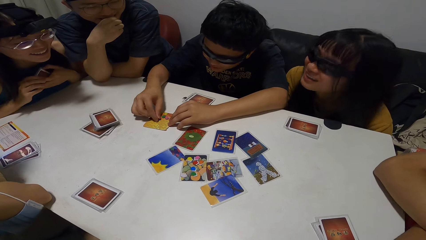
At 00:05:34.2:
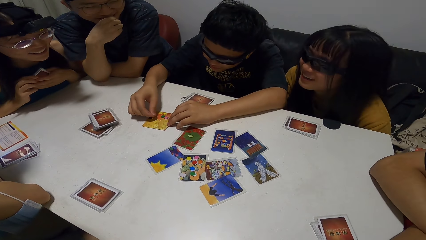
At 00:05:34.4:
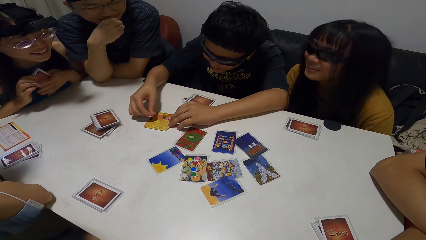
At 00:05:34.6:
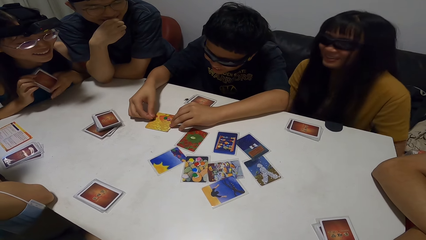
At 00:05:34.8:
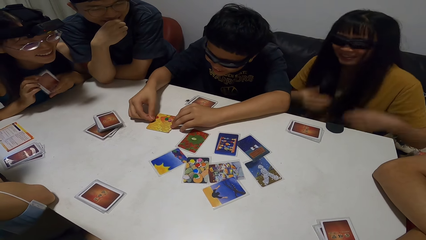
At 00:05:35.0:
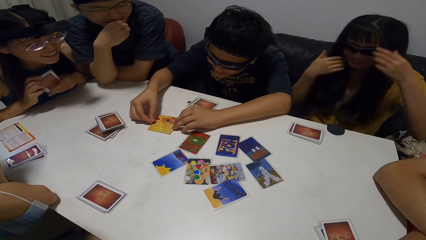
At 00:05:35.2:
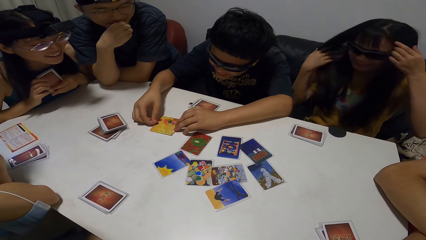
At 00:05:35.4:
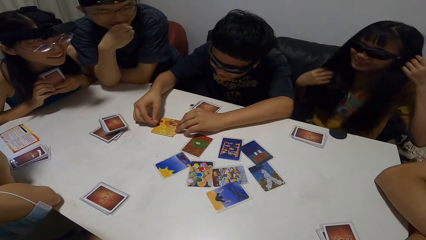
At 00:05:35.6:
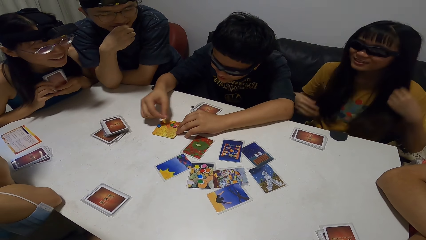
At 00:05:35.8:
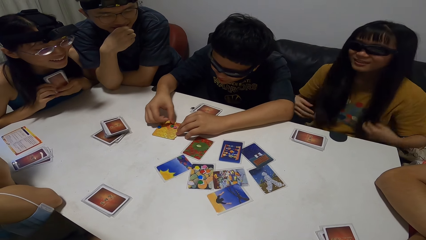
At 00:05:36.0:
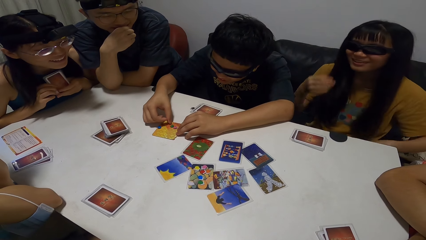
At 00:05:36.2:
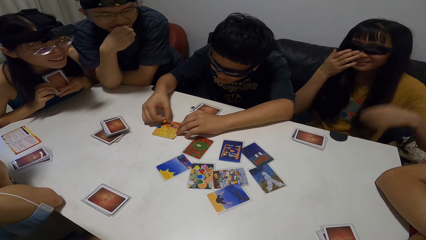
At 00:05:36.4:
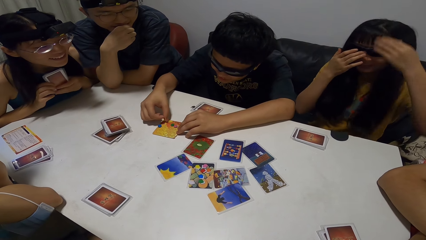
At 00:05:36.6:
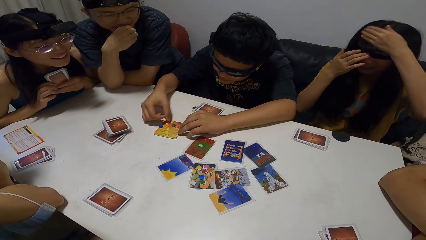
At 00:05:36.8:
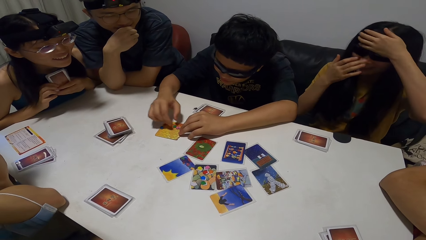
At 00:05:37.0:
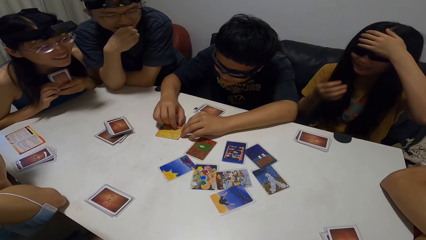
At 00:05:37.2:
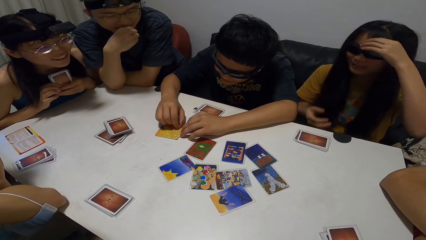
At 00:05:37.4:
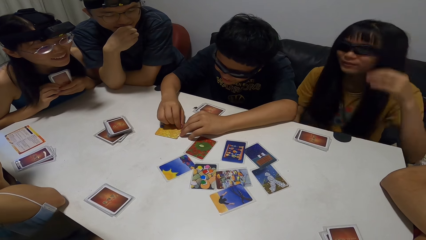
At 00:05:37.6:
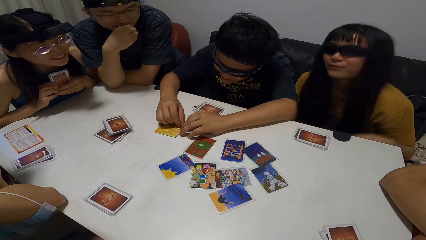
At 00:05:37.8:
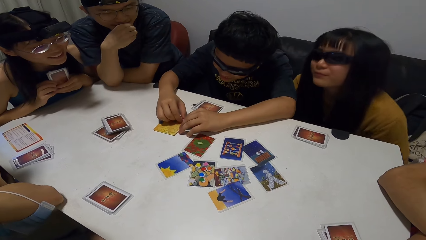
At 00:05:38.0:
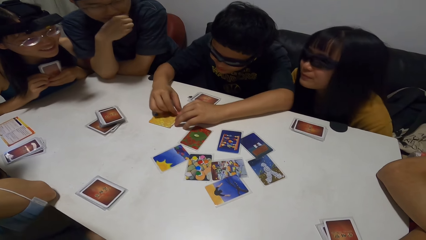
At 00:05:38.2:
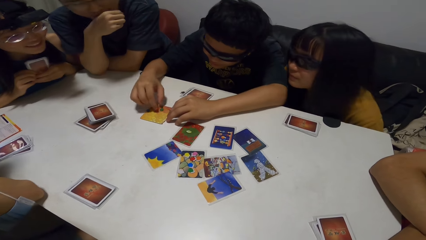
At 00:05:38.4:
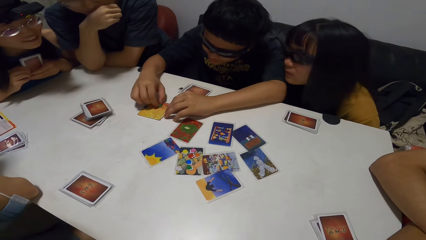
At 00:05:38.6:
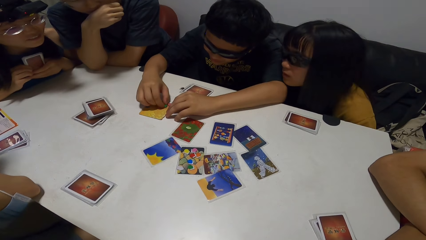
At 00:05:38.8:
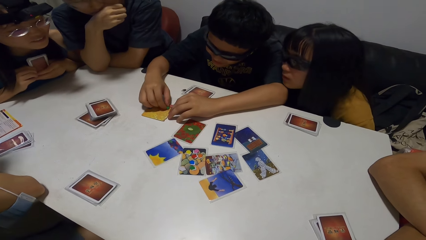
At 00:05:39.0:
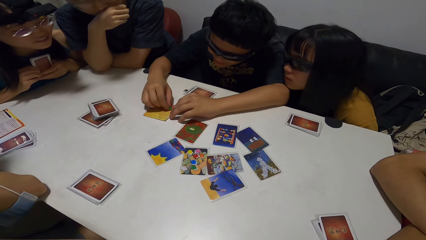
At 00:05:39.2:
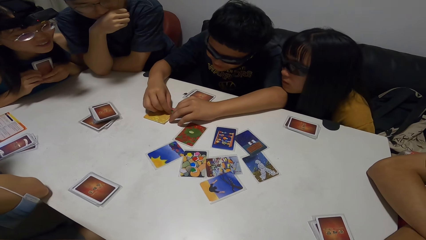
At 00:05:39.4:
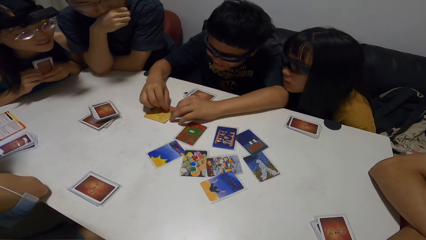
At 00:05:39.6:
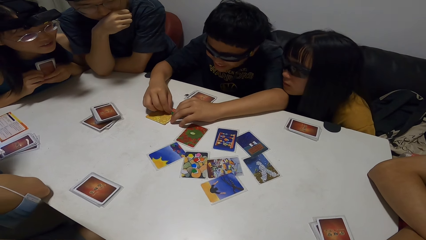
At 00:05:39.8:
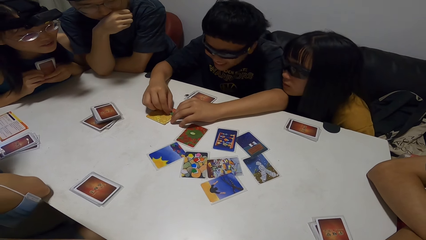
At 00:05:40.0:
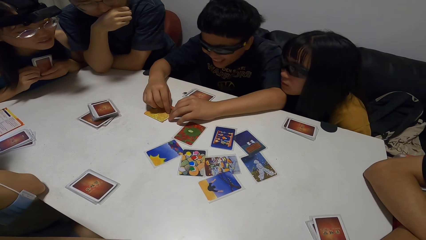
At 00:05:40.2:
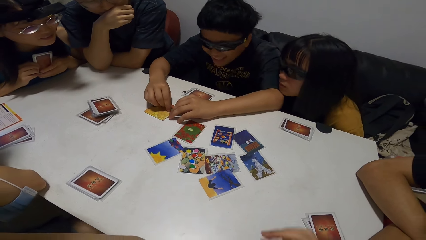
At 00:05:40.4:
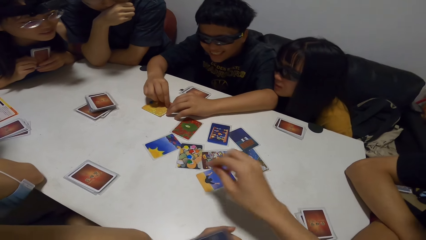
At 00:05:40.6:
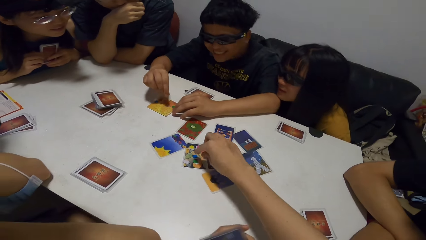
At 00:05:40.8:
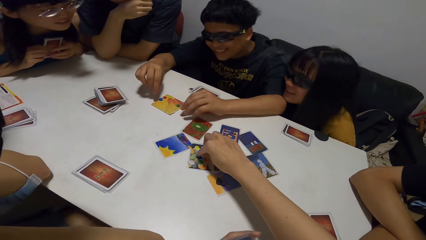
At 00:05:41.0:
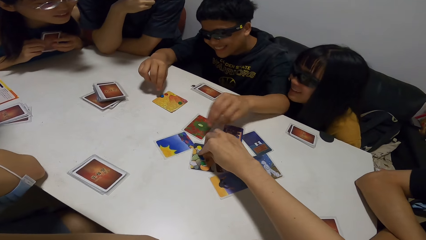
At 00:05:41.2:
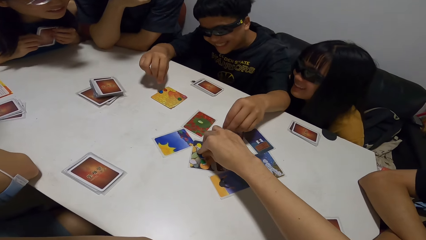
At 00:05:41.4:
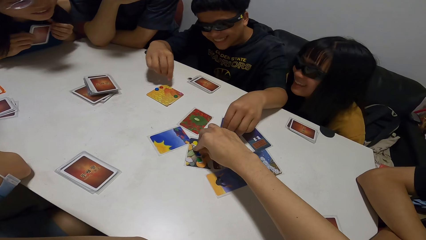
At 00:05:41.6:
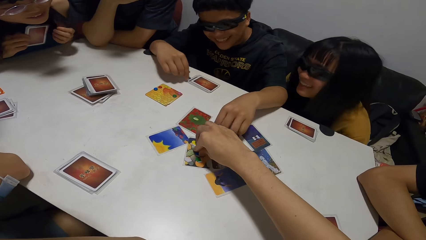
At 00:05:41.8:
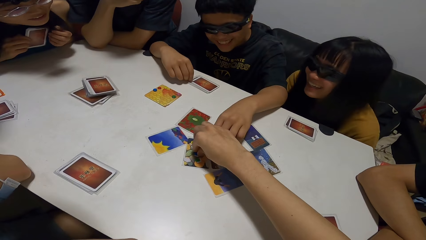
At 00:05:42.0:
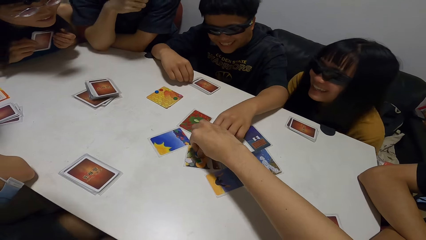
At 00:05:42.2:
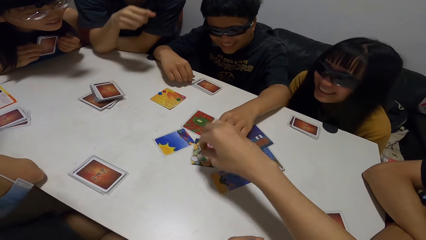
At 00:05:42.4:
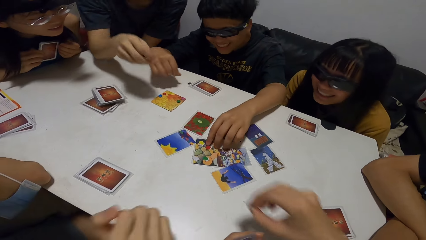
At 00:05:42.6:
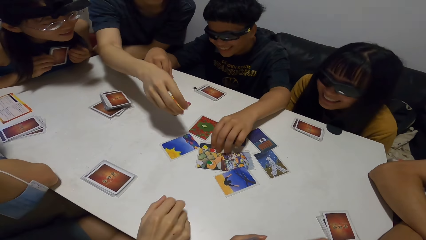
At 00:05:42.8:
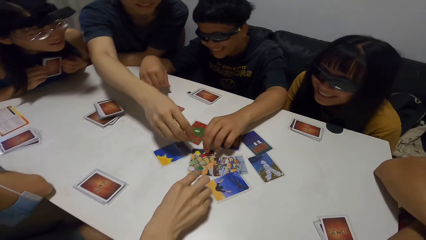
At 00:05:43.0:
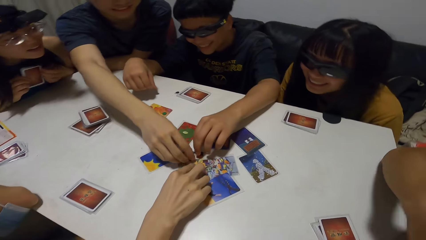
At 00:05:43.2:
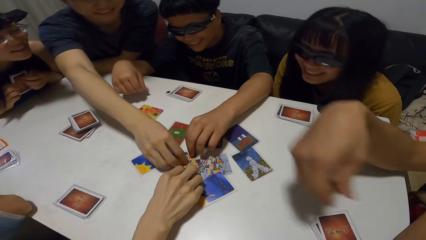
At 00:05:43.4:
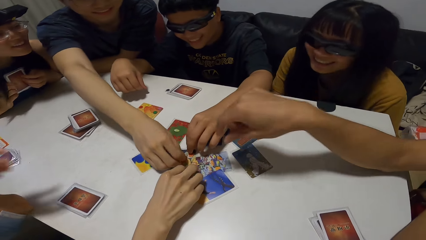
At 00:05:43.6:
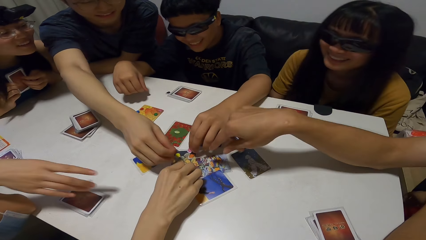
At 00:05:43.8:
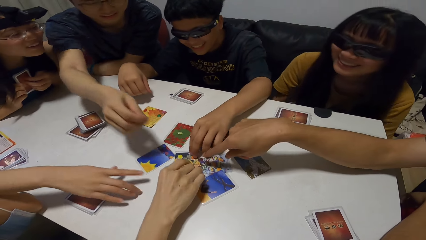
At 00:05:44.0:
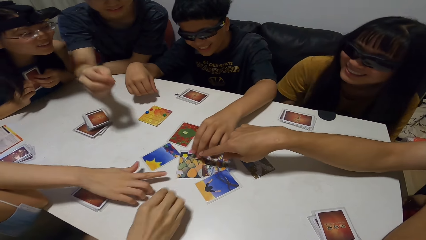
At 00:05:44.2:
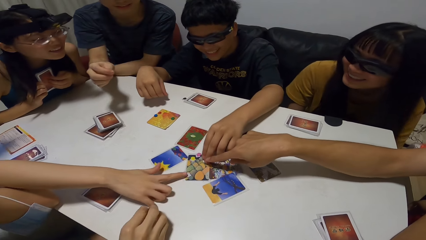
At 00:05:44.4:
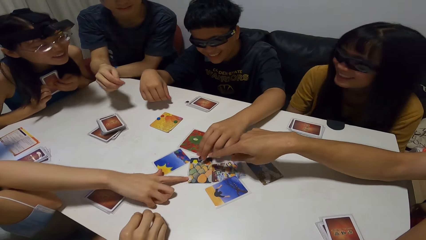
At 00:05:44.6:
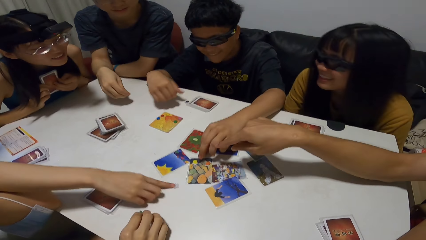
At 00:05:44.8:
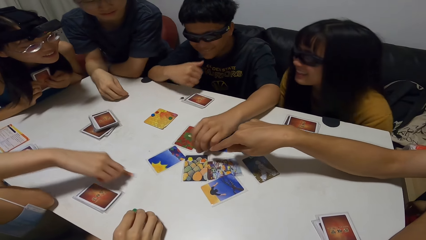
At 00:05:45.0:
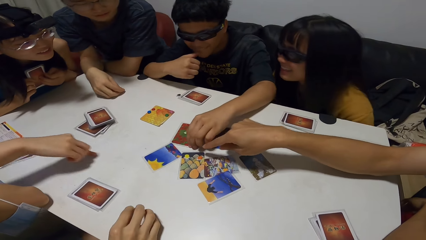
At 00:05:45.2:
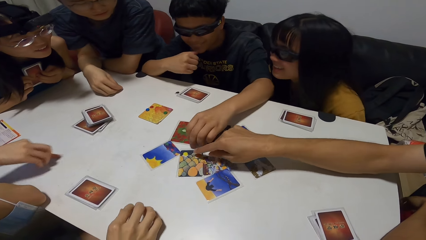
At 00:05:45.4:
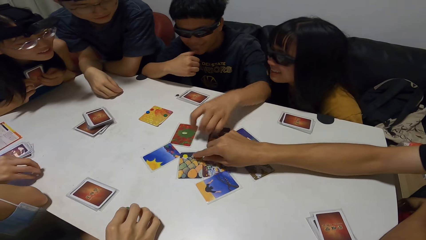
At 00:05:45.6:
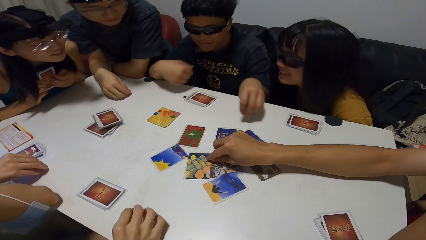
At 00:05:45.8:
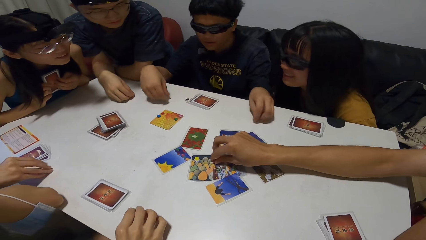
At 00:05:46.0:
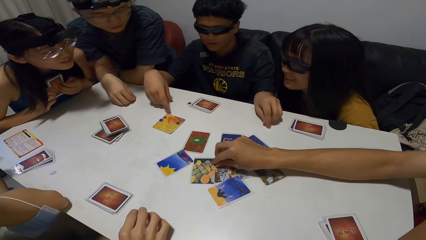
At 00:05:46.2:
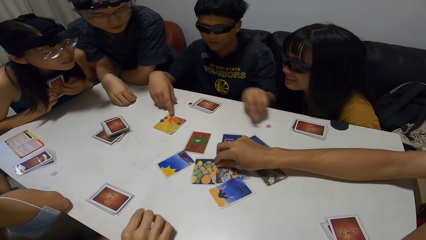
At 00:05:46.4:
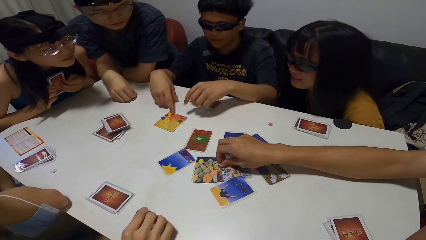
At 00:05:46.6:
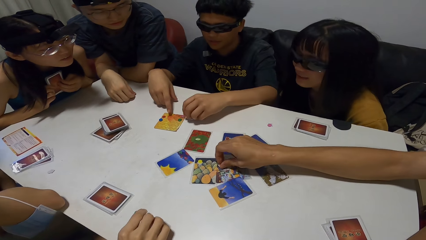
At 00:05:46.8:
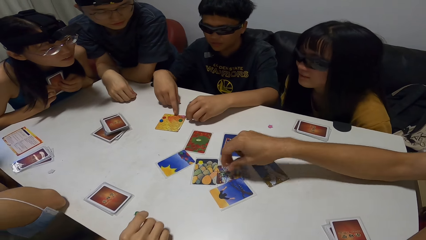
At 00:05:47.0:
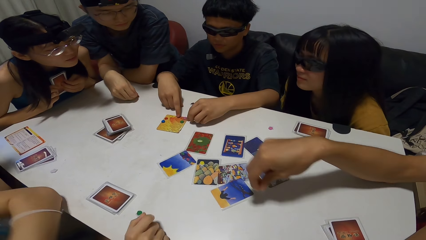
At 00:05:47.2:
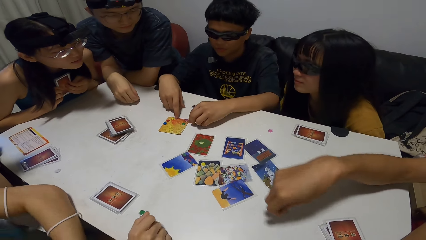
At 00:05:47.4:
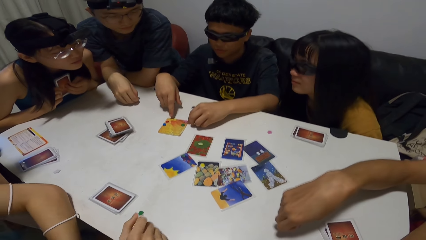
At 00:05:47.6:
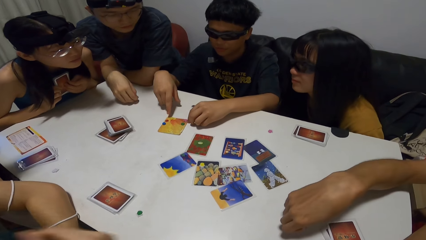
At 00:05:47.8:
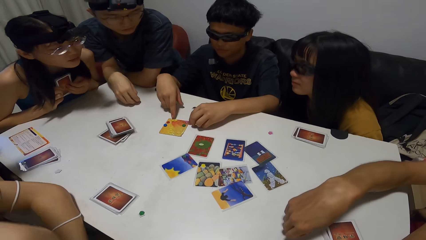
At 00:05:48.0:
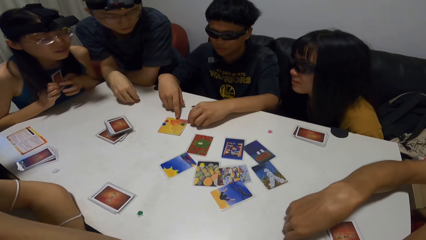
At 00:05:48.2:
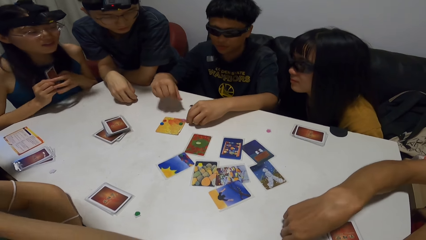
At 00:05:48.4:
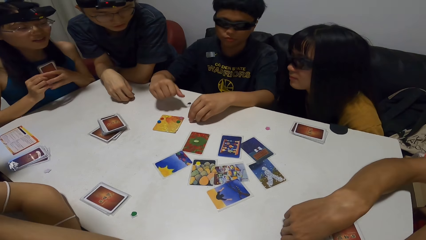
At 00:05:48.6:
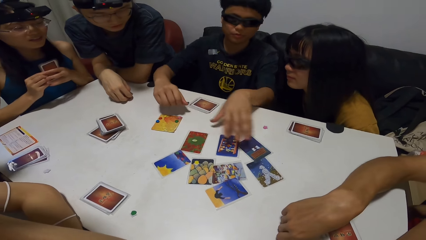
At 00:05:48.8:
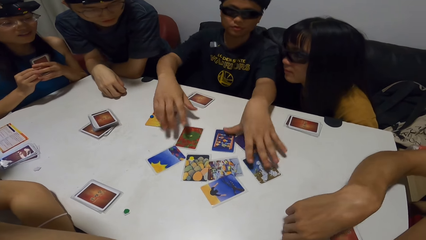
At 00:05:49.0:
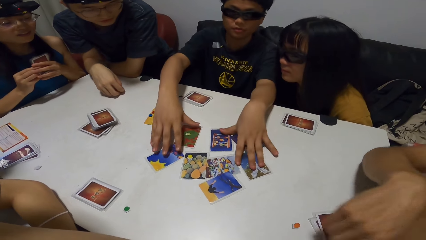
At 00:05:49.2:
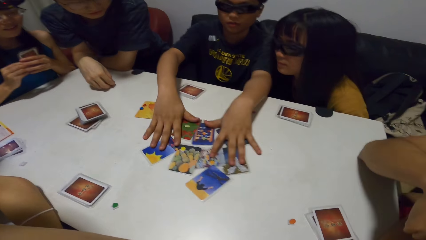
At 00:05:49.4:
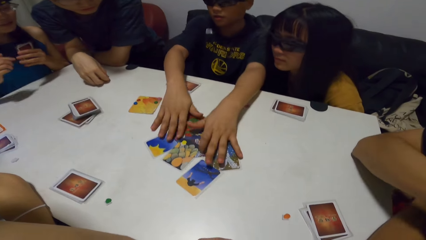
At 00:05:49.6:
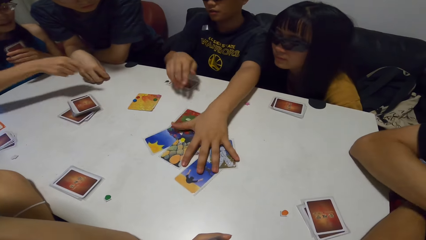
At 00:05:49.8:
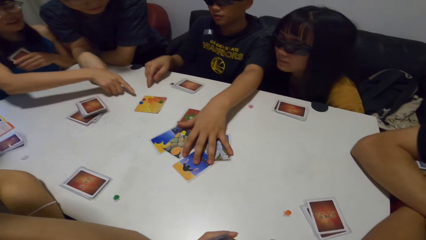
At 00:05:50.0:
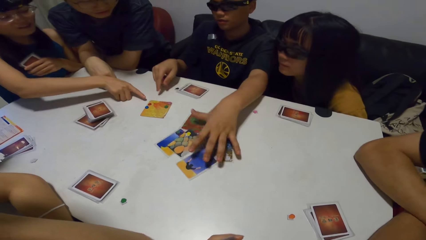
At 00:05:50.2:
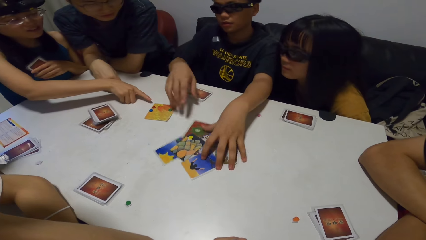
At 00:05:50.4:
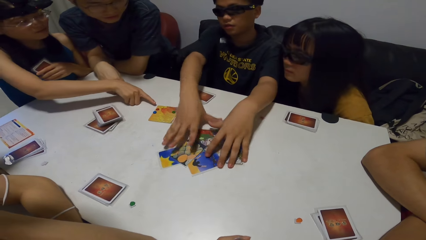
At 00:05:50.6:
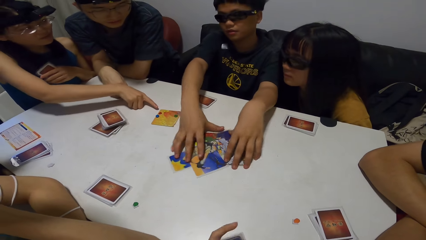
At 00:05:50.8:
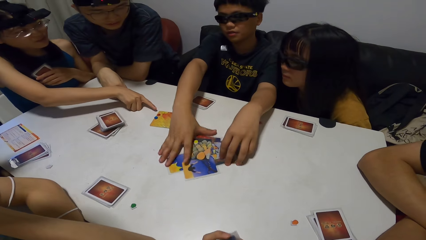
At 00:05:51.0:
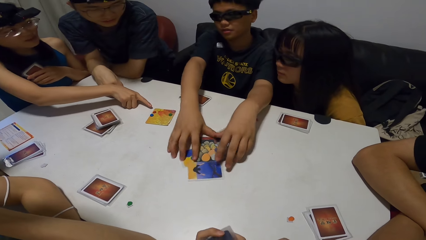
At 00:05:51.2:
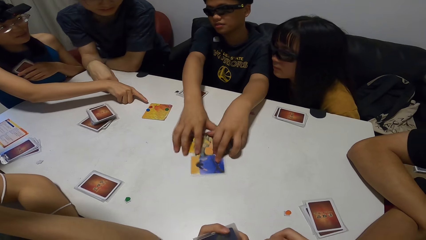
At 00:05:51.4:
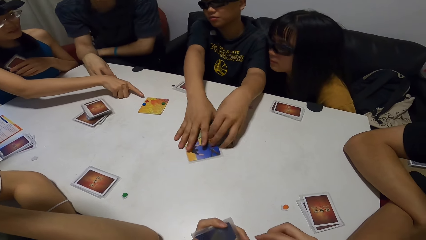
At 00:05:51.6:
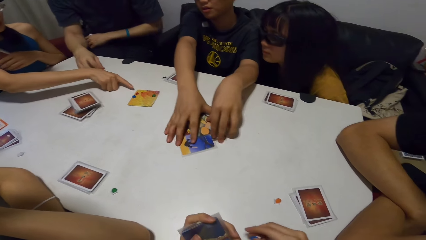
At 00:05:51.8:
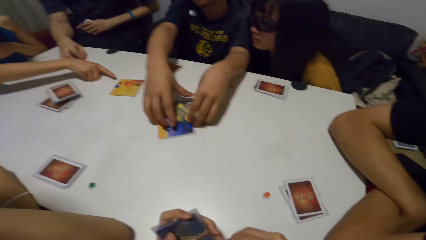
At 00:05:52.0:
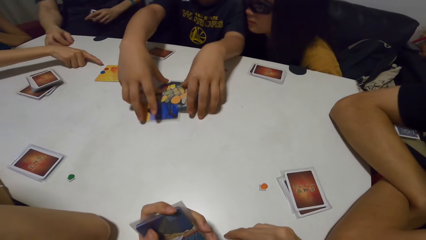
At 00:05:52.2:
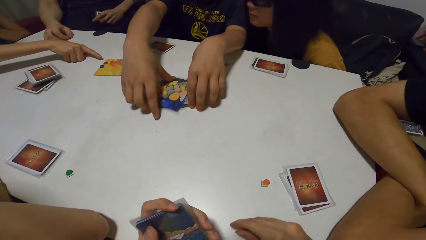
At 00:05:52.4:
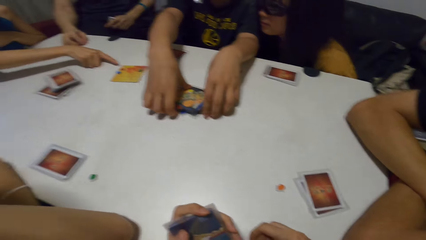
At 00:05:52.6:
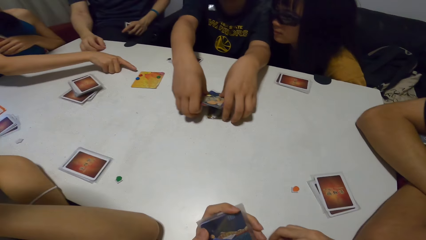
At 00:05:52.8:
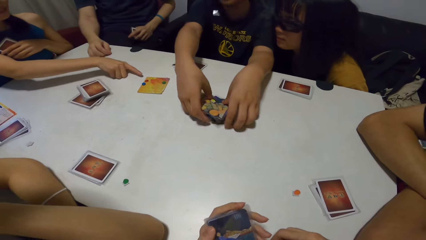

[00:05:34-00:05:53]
A woman swings her hair. A man pulls something. The camera wearer picks up dice on the table. They stretch their hand. Another man stretches. Another man stretches. The woman moves forward. A person picks up dice on the table. The first man pulls the cards. Another person picks up a card on the table. Another woman points out.
